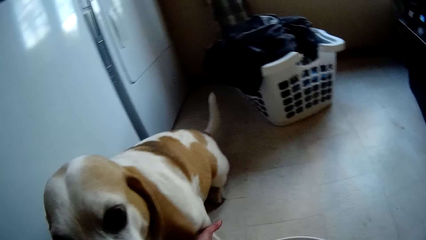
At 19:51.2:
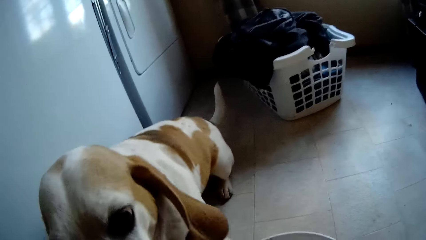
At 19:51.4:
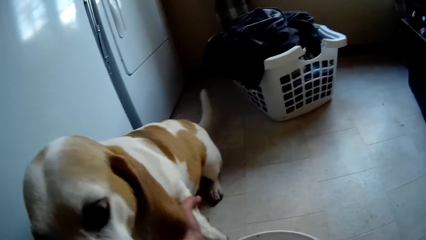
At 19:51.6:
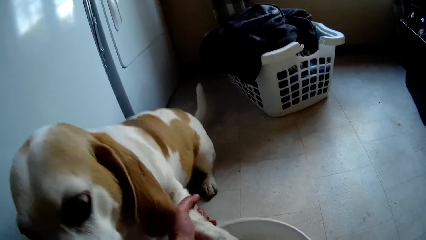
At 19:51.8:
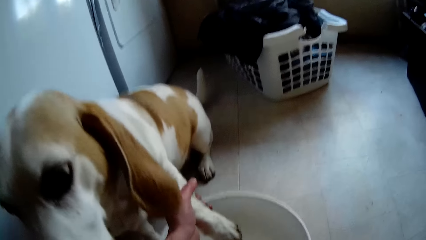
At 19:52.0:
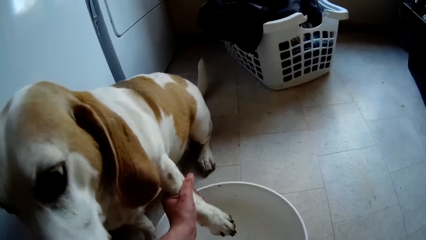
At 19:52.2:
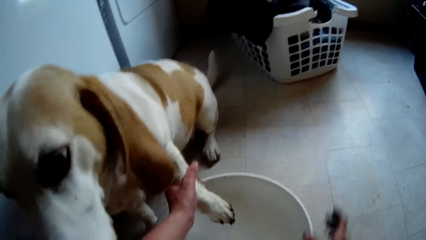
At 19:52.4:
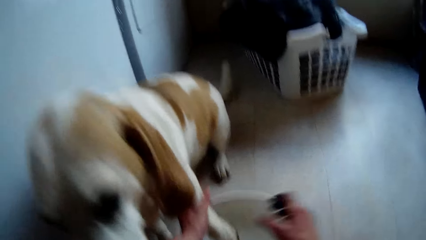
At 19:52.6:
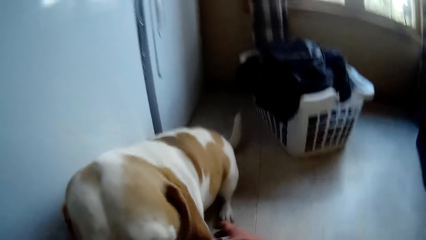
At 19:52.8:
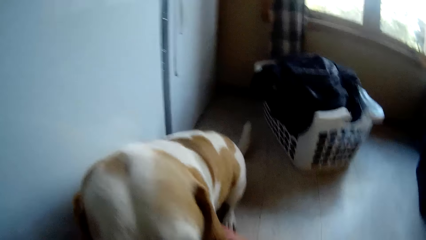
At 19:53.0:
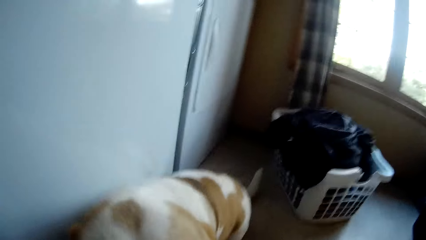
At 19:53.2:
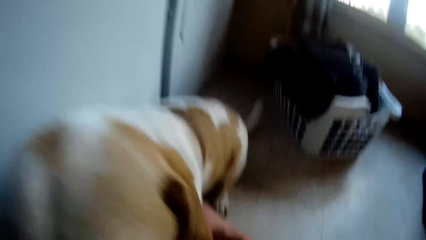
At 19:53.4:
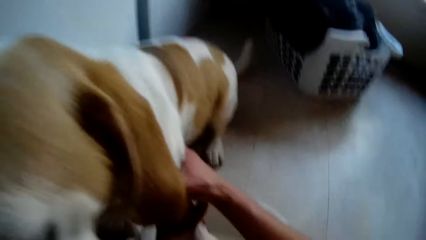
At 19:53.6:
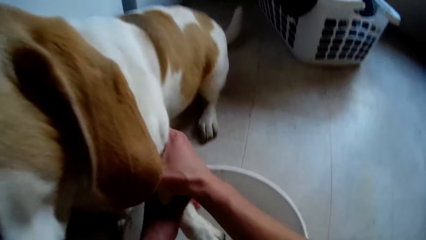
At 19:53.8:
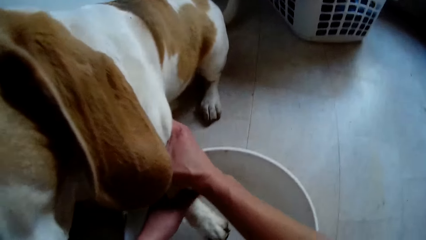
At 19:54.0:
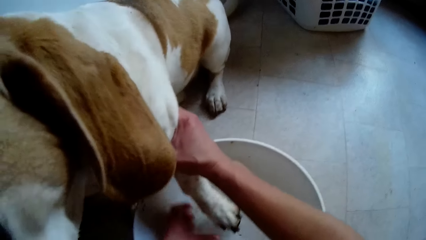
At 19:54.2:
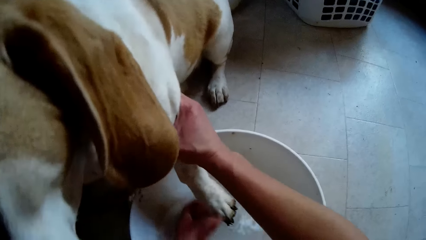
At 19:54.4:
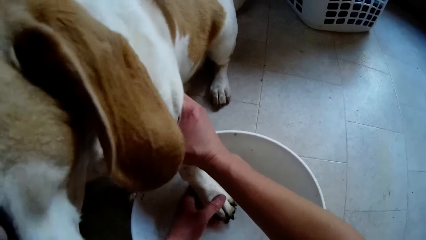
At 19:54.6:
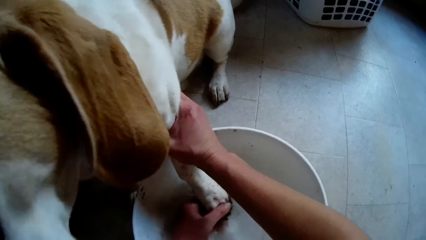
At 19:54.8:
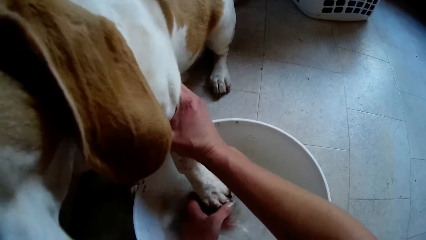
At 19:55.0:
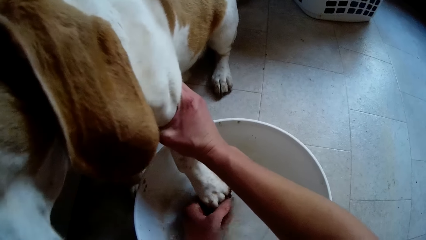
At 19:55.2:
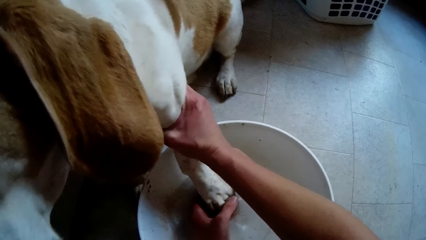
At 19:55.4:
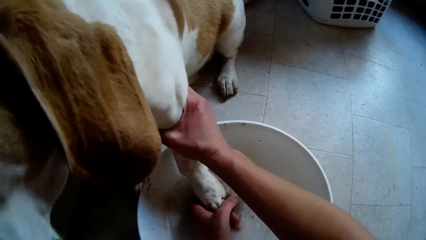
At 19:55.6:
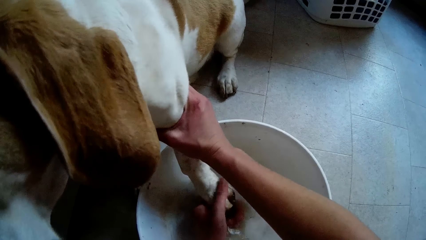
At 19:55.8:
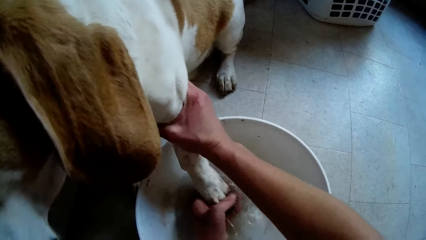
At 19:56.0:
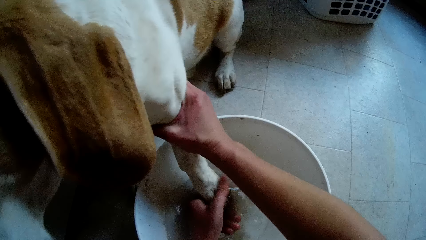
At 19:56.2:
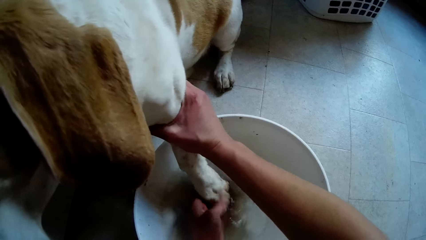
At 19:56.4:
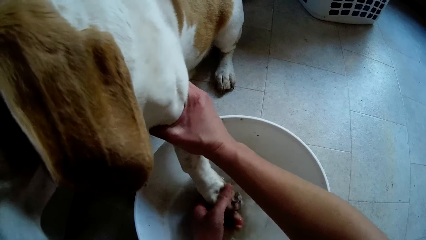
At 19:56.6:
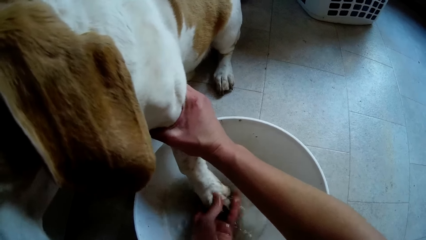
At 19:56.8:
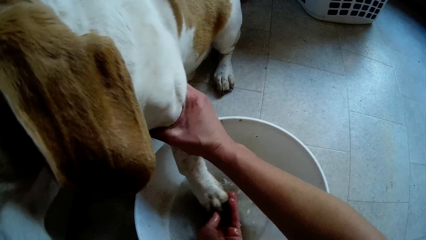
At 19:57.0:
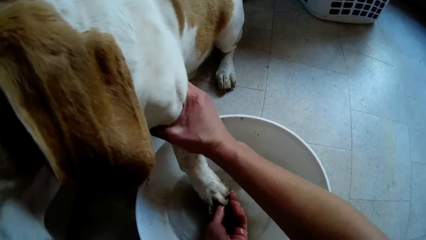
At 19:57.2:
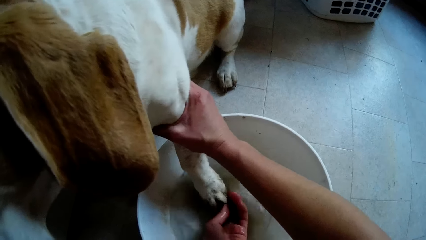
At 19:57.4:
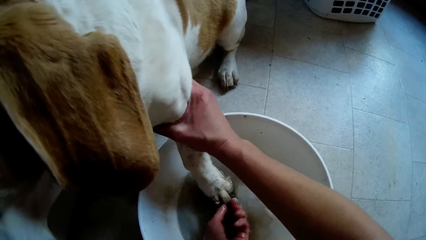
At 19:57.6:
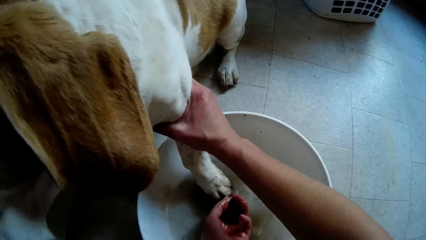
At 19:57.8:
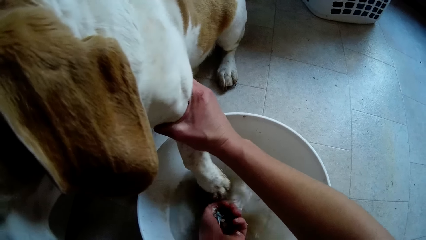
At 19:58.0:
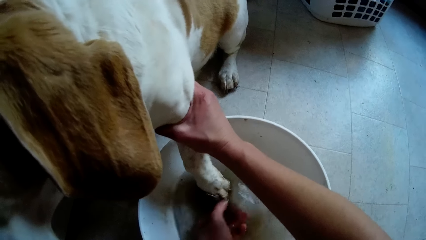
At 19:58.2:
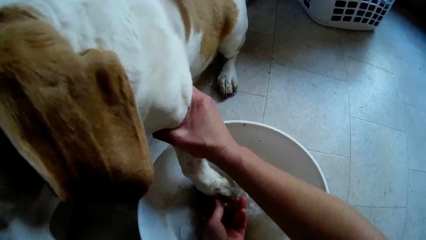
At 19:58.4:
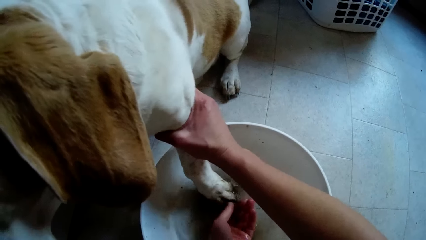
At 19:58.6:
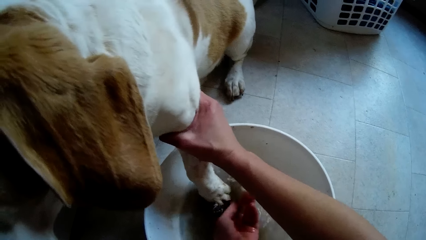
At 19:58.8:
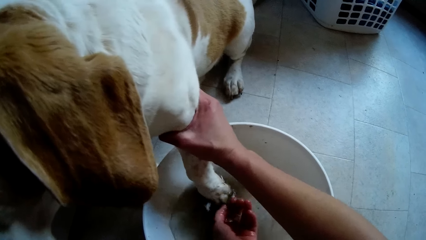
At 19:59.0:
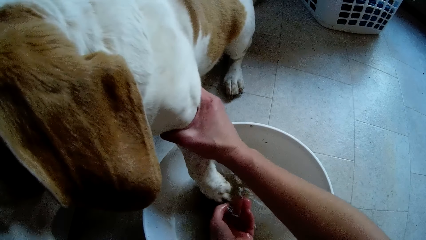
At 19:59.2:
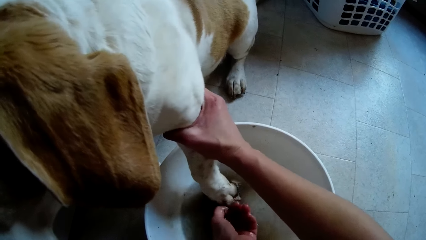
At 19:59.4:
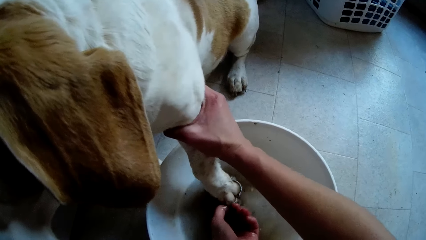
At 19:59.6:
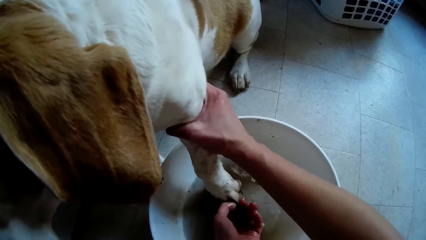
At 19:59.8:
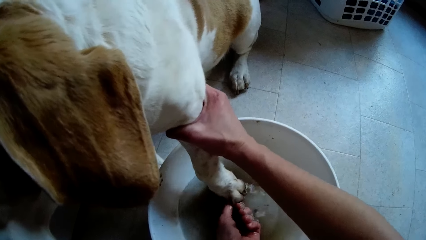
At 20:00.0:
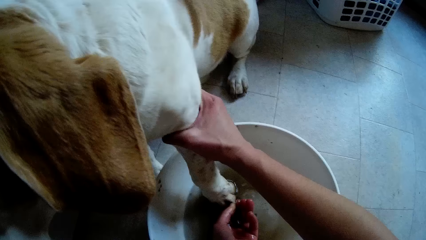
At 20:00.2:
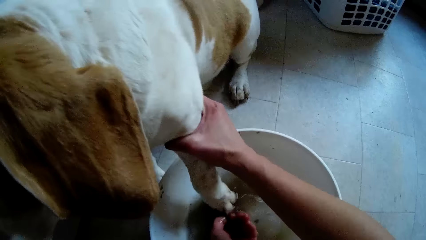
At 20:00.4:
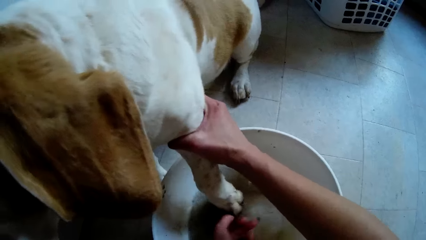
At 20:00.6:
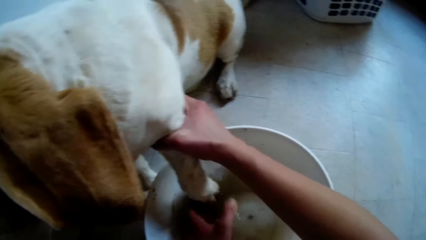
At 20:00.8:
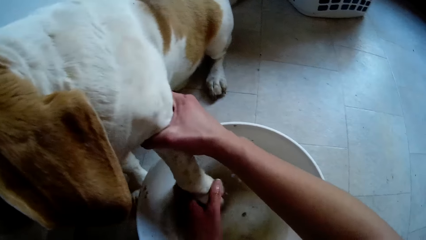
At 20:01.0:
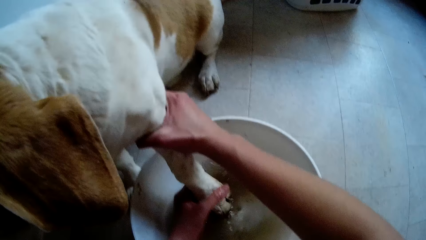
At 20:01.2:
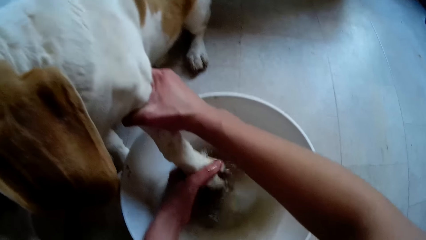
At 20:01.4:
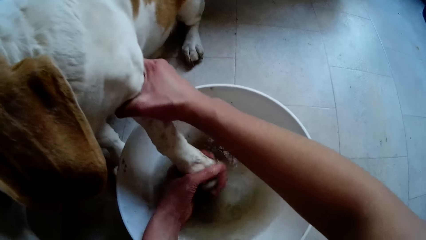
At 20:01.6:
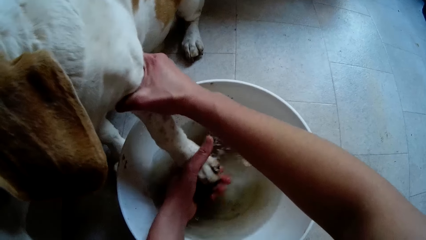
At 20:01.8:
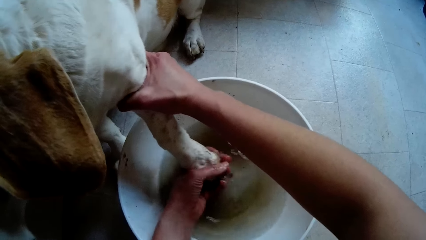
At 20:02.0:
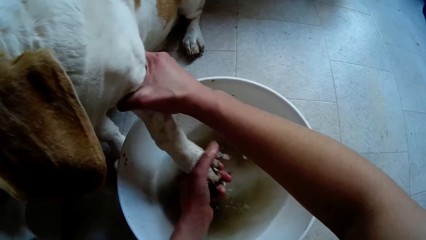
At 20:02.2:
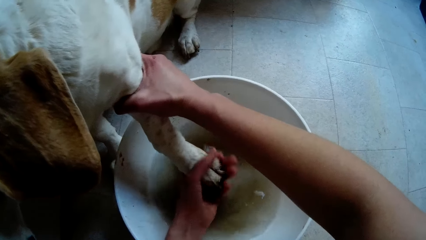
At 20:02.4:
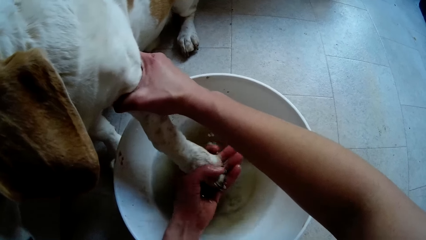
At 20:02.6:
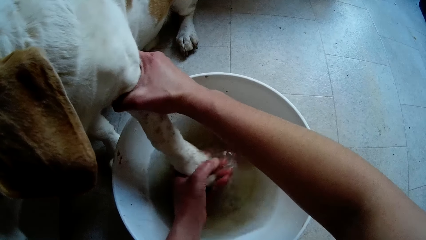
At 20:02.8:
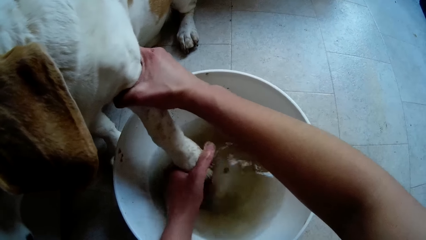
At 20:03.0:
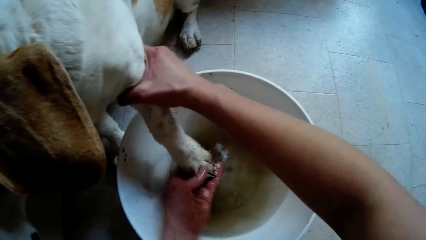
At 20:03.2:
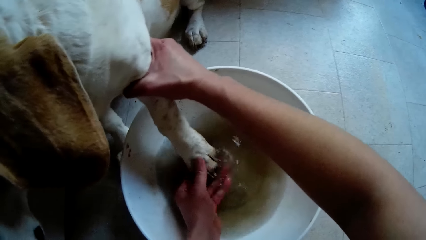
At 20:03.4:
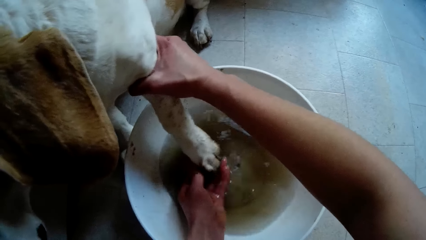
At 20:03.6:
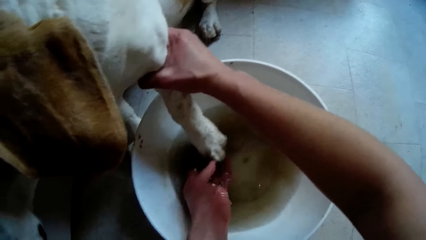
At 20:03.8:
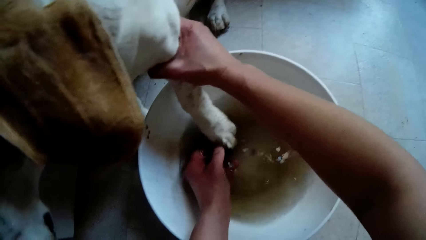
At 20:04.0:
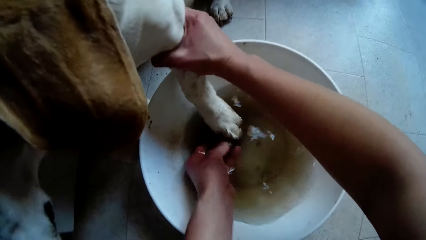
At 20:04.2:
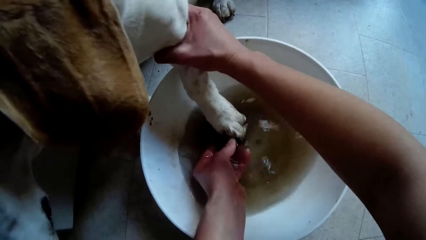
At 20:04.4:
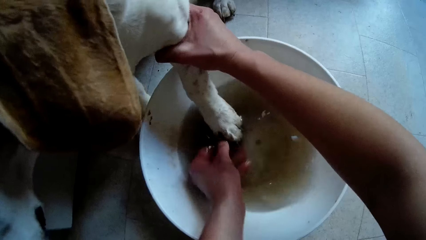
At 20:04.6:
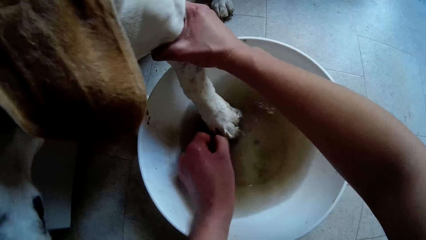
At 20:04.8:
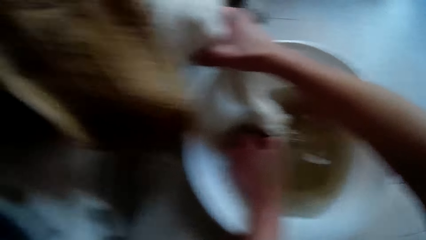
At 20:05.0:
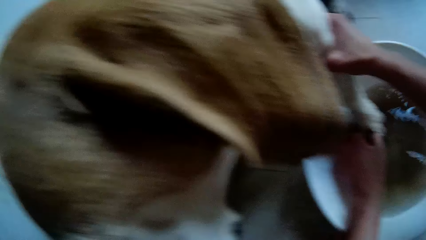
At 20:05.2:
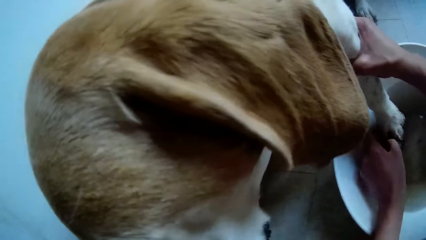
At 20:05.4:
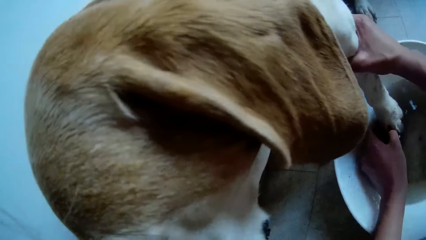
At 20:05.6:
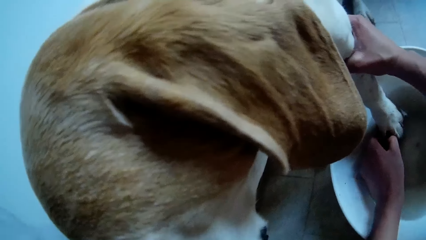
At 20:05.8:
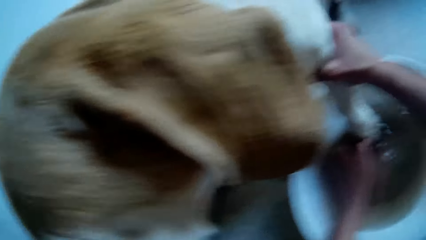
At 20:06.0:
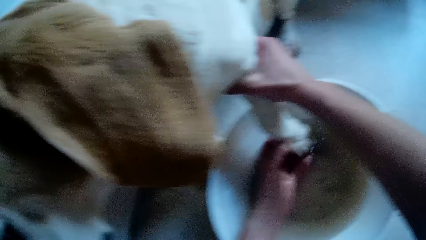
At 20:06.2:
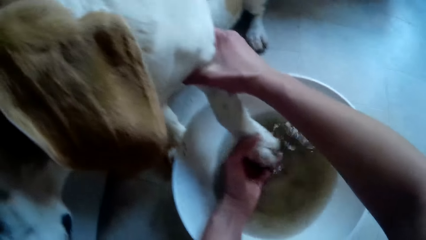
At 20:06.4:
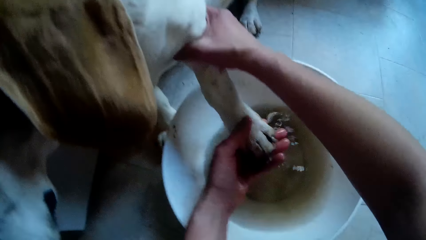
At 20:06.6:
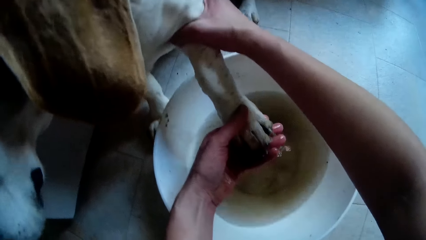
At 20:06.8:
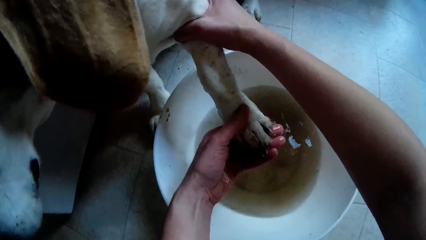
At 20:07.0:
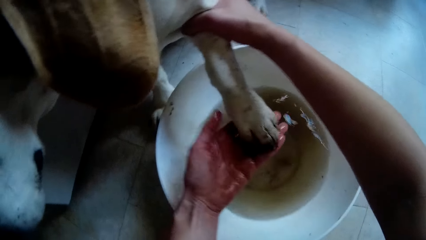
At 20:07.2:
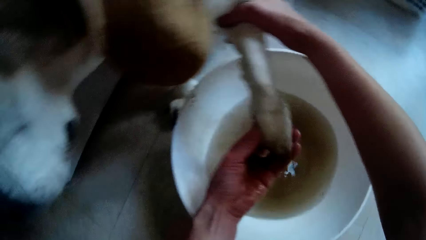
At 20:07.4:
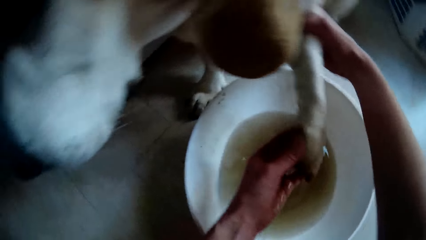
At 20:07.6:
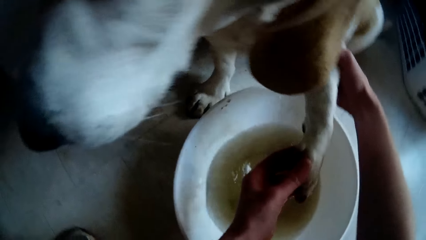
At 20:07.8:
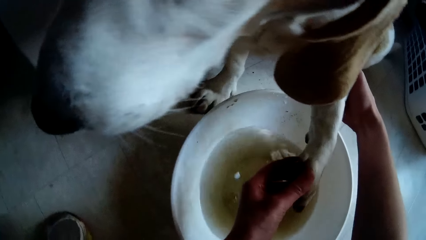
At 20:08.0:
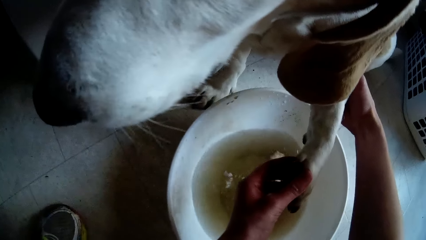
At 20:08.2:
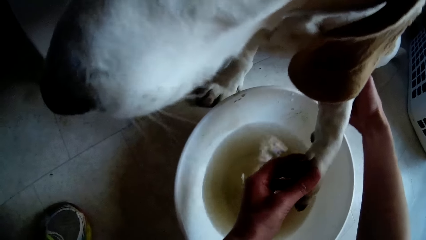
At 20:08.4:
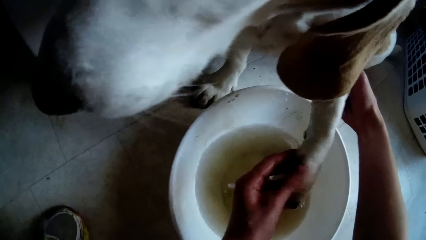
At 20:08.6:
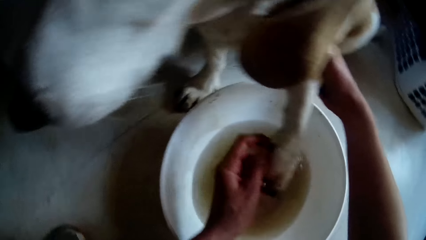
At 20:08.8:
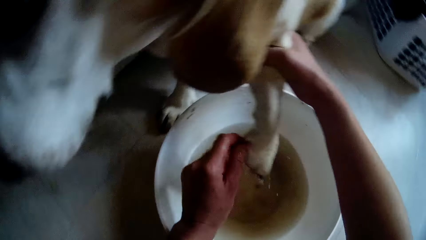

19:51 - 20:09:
The camera wearer moves a white bowl of water towards the dog. She holds a leg of the dog in her left hand. She holds the left fore leg of the dog in her right hand. She raises the paw of the dog with her left hand. She washes the dog leg. She washes the dog leg again. She looks around and talks with the dog.
